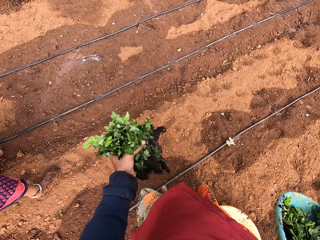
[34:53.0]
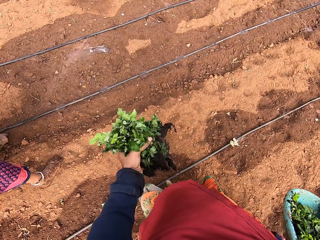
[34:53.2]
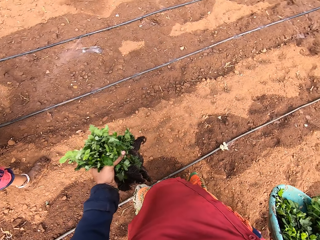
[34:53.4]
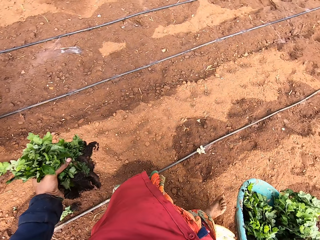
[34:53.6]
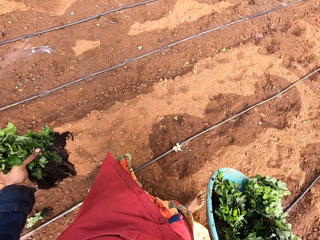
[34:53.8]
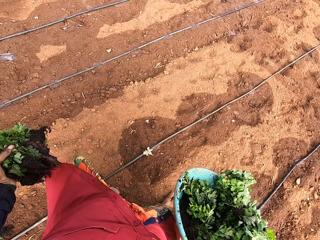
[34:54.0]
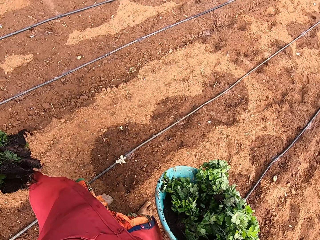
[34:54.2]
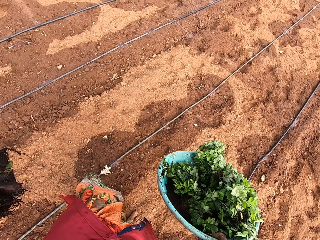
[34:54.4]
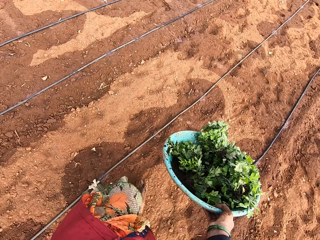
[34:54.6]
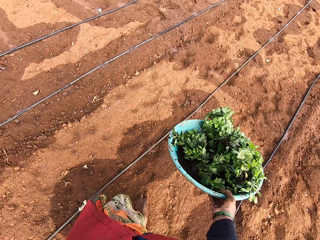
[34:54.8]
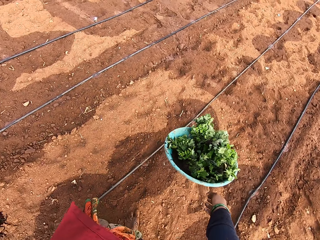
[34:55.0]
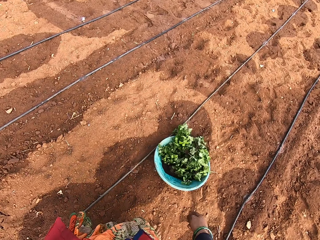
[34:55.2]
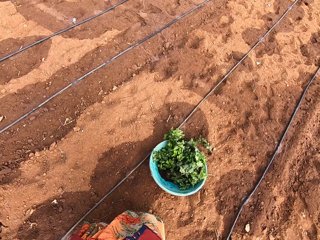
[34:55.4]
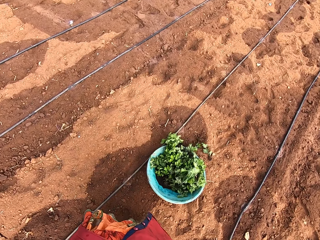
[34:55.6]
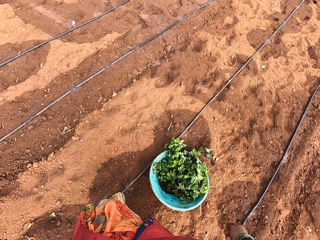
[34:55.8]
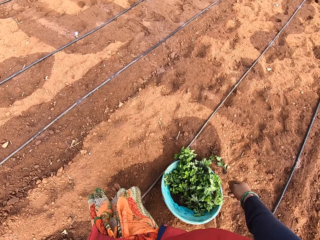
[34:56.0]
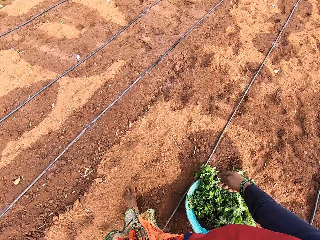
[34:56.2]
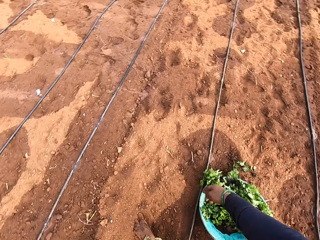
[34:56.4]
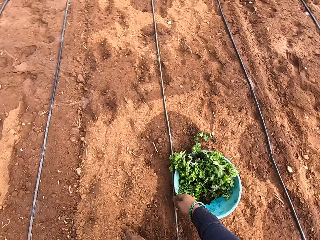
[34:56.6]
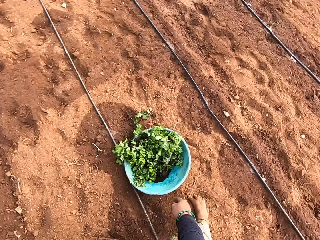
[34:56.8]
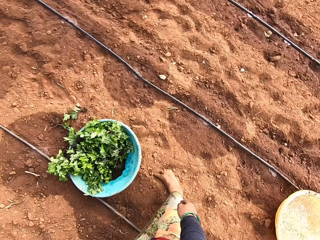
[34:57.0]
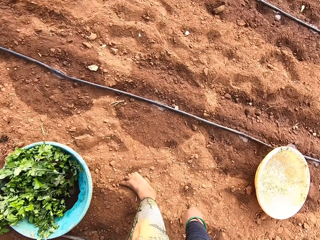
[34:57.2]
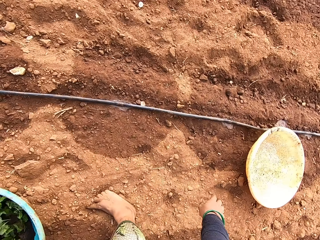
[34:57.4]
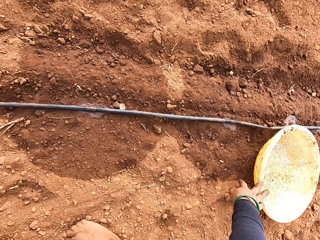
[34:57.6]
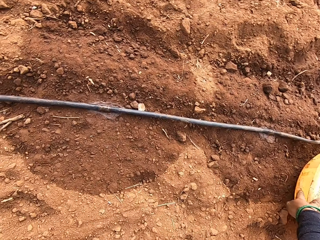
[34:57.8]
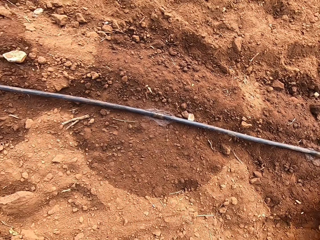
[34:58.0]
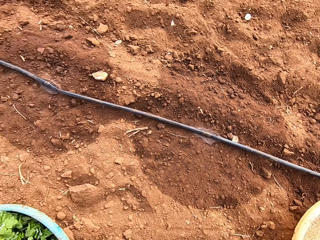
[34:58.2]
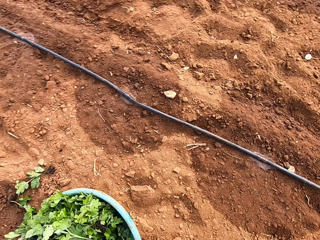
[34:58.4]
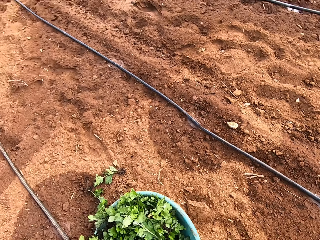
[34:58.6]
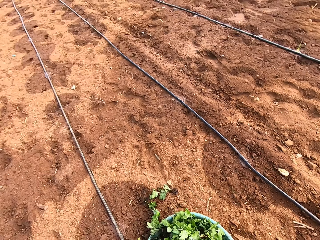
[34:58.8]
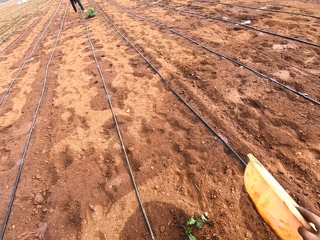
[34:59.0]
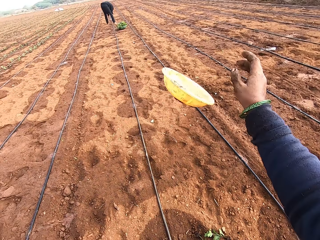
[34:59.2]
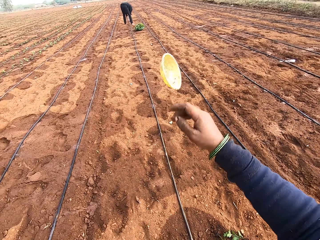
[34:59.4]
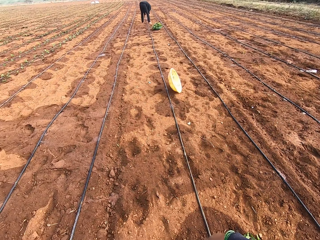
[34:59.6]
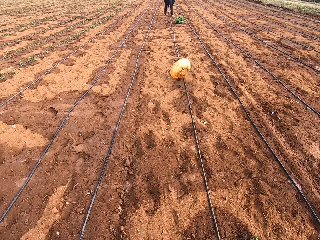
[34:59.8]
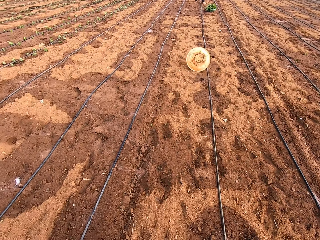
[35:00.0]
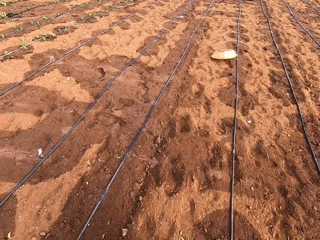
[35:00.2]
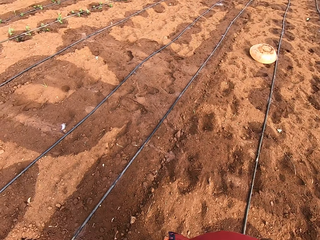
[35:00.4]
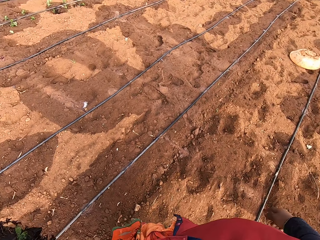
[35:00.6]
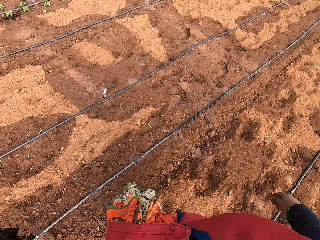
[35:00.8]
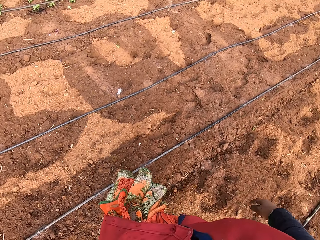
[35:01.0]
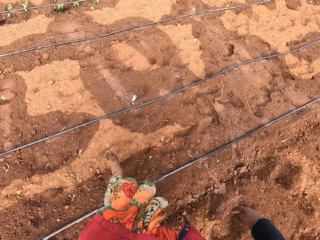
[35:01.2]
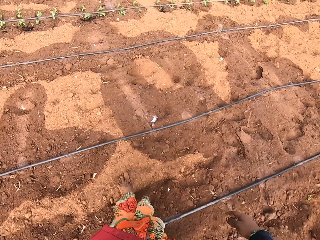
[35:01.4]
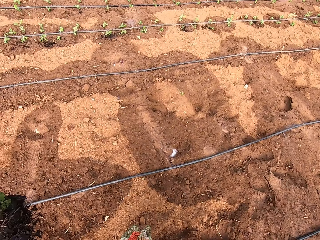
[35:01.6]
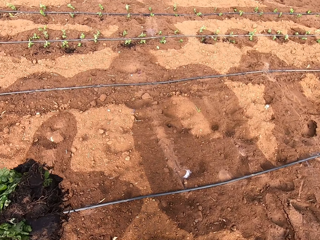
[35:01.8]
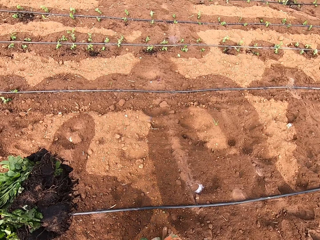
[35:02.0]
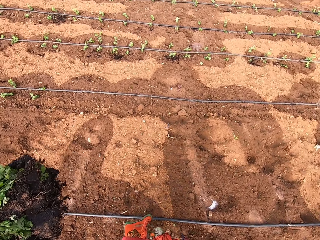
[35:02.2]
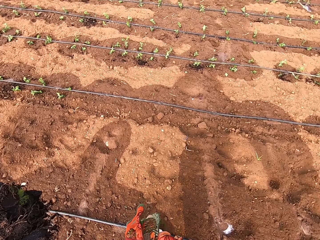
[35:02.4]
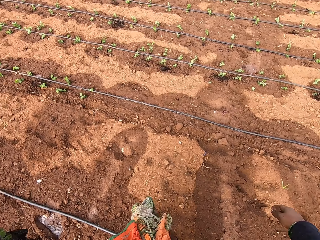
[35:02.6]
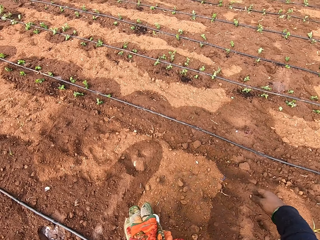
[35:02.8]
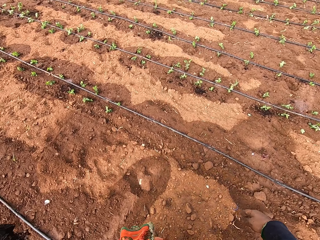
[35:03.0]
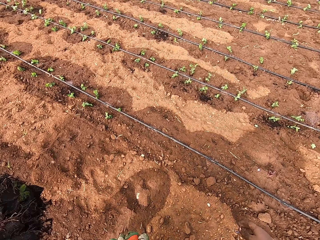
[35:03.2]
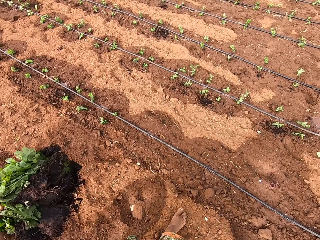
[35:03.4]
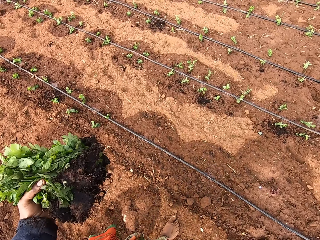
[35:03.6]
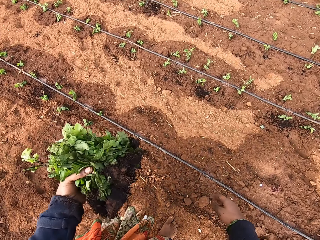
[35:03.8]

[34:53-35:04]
The camera wearer holds the basin or bowl with the right hand. She drops the basin on the ground with the right hand. She looks around. She drags the bowl on the ground with her right hand. She picks up the basin from the ground with the right hand. She throws the basin on the ground with the right hand. She looks around.

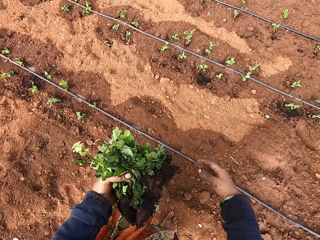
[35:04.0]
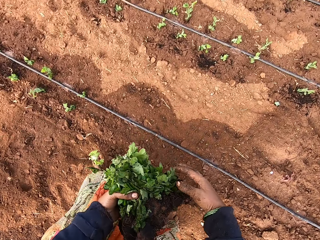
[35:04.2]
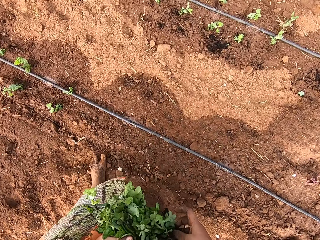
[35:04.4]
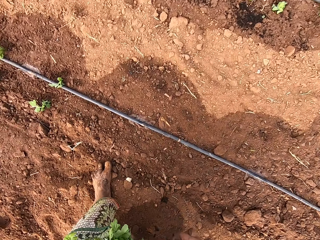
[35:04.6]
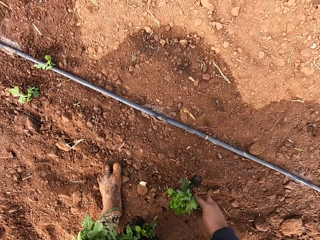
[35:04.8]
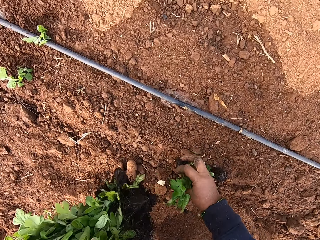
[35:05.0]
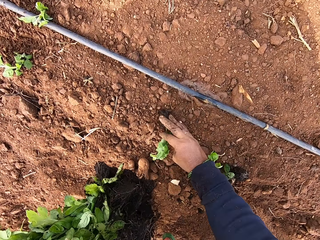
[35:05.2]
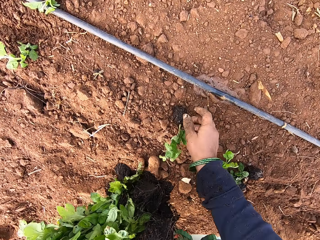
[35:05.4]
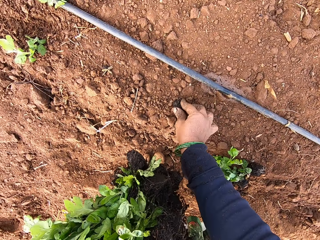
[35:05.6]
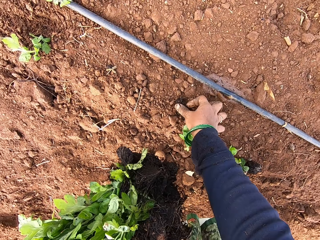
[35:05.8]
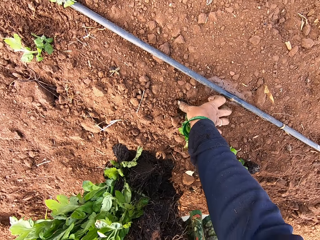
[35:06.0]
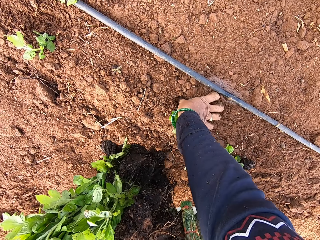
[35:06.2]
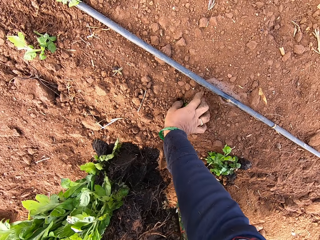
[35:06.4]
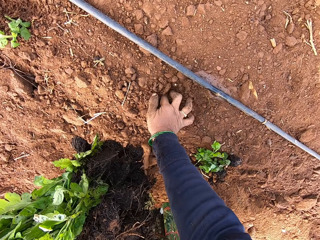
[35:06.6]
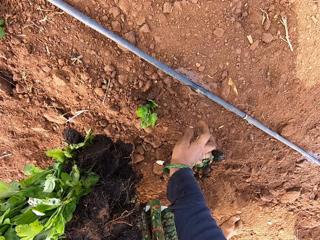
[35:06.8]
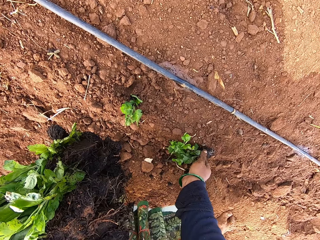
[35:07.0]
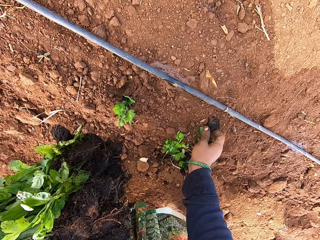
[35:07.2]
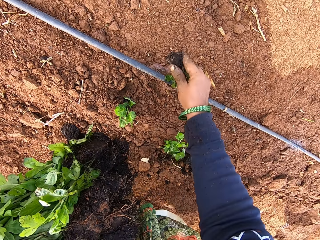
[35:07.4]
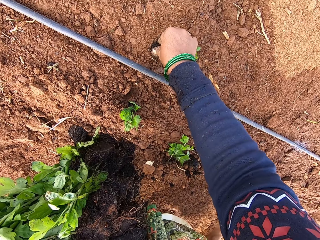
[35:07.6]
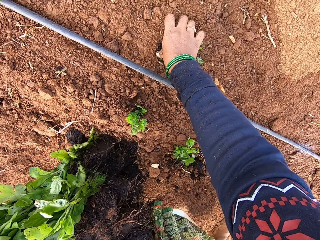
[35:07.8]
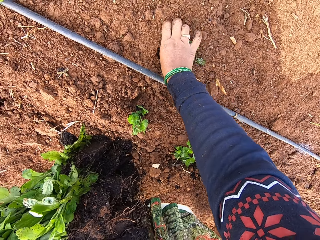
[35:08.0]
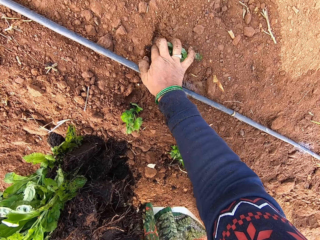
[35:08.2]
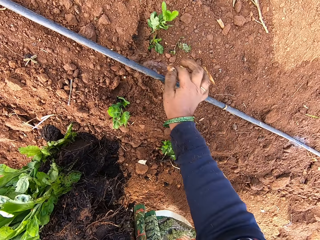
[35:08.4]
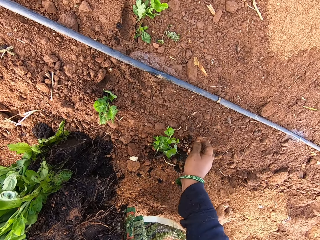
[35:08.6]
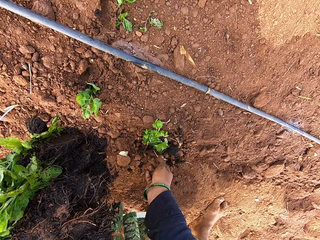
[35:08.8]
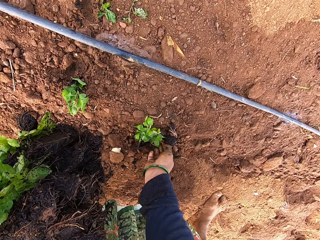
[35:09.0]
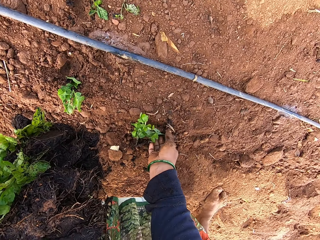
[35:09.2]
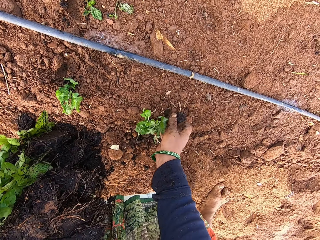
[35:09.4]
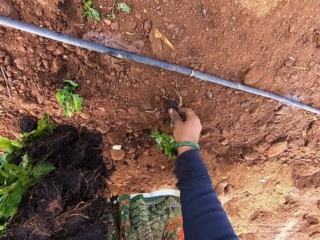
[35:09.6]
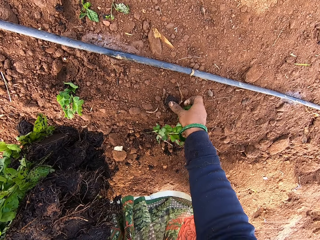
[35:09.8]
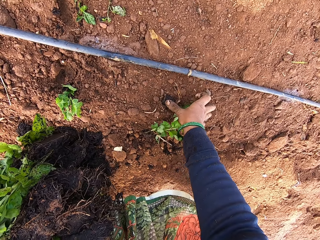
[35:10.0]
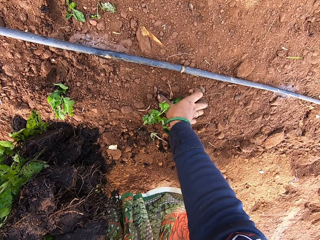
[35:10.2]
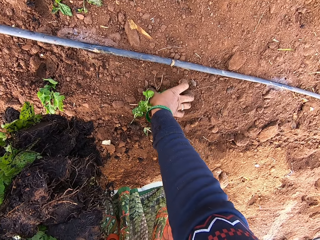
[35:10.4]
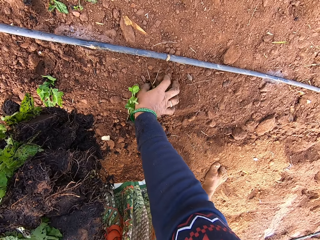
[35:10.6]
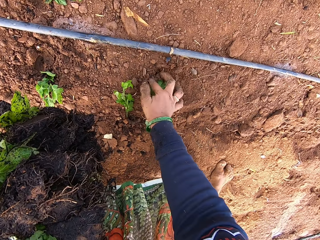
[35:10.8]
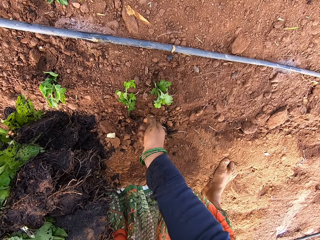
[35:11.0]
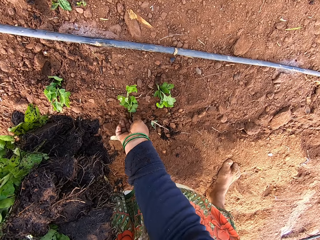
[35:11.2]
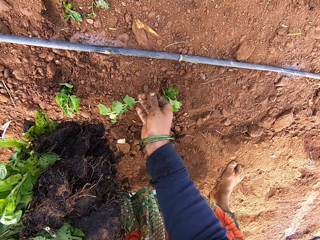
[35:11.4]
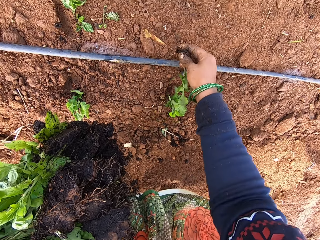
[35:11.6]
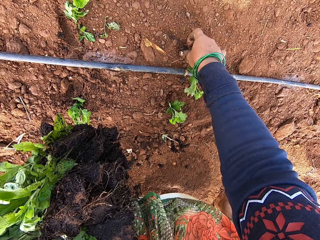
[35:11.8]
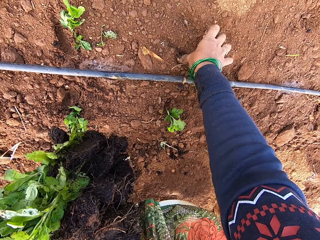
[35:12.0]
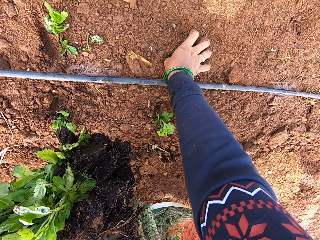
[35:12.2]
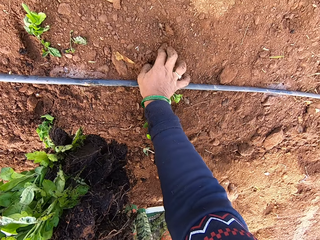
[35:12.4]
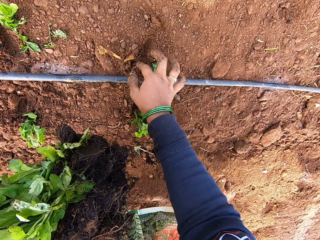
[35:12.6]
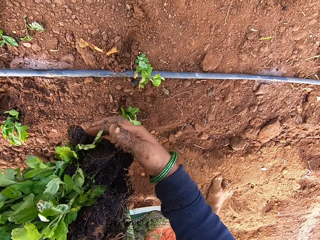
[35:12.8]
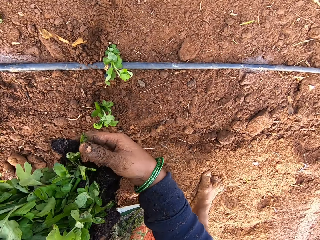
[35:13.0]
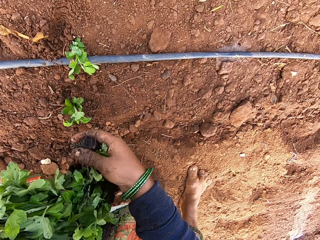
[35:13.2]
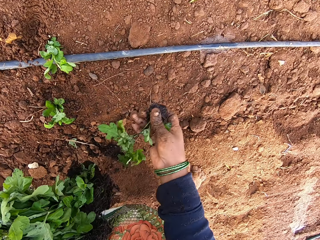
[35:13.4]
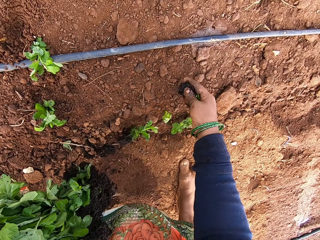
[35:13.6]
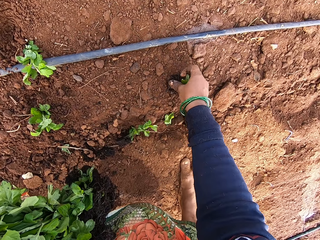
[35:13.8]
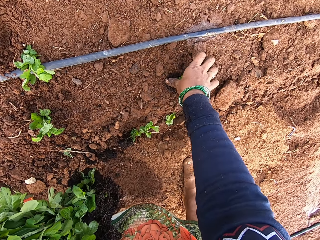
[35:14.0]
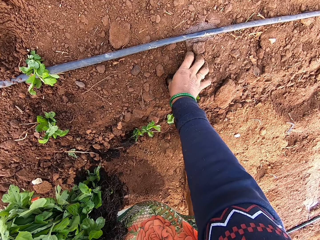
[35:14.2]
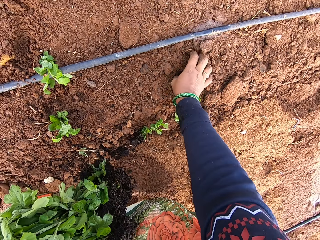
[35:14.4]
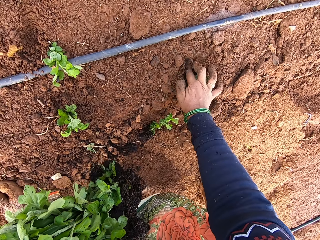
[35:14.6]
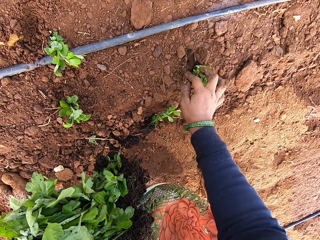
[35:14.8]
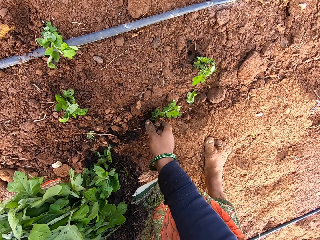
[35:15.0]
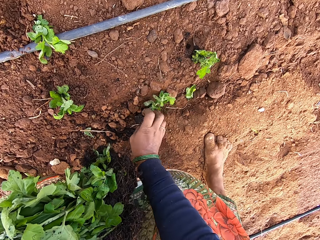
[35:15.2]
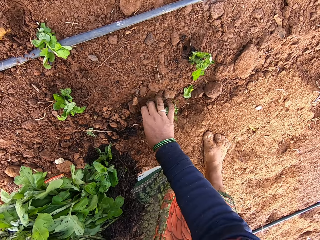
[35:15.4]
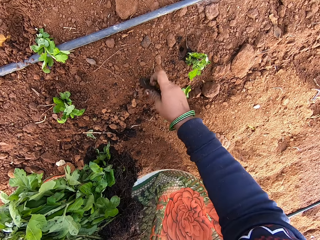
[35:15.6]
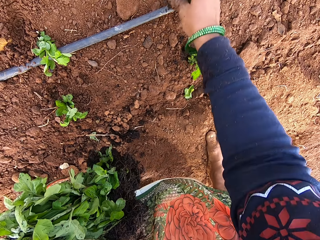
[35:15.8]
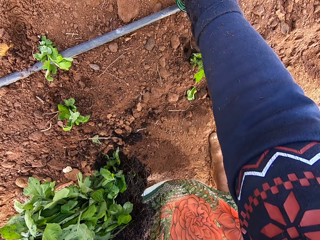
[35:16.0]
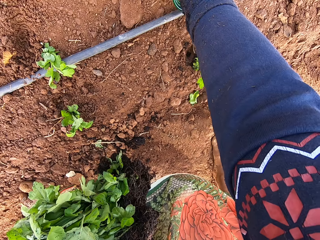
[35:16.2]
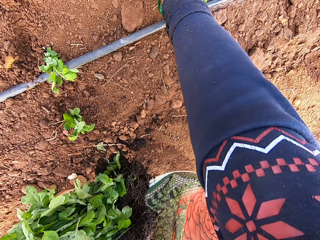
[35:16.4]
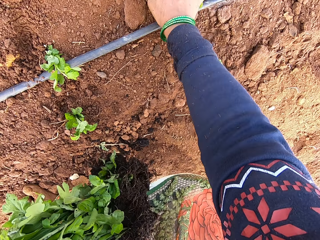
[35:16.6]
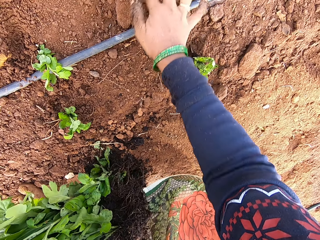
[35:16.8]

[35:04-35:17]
The camera wearer takes plants from her left hand with her right hand. She looks at the plants in the left hand. She drops the plants on the ground with her right hand. She puts the plant in the ground with her right hand. She picks the plant from the ground with her right hand. She puts the plant in the ground with her right hand. She picks the plant from the ground with her right hand. She puts the plant in the ground with her right hand. She picks the plant from the ground with her right hand. She puts the plant in the ground with her right hand. She takes the plants from her left hand with her right hand. She drops the plant on the ground with her right hand. She puts the plant in the ground with her right hand. She picks the plant from the ground with her right hand.
